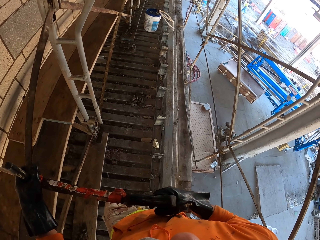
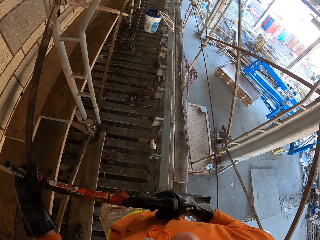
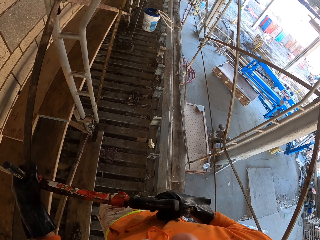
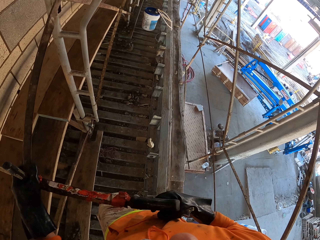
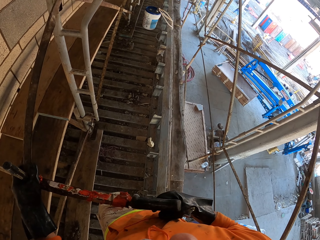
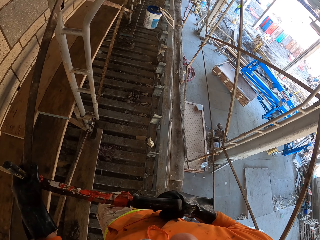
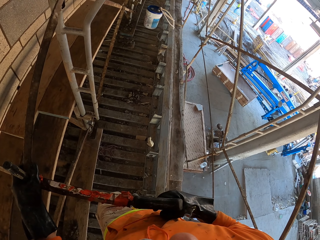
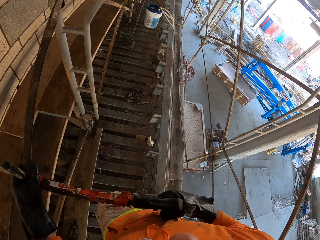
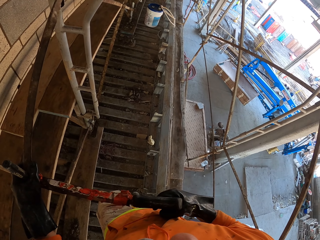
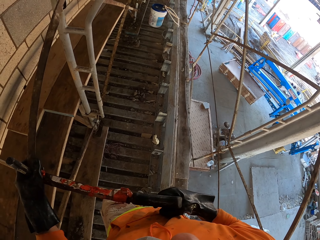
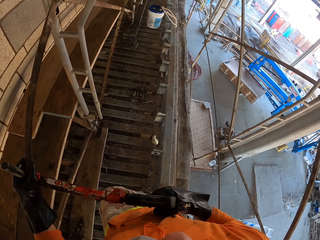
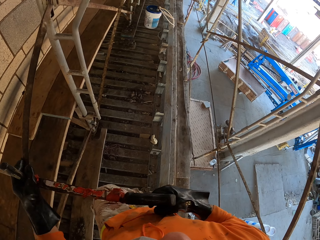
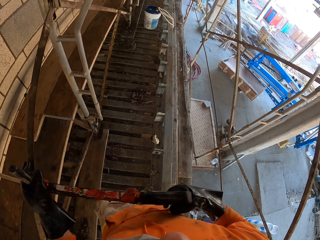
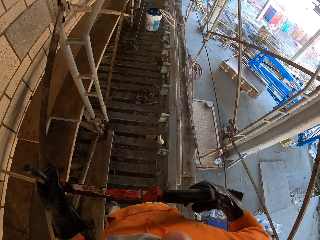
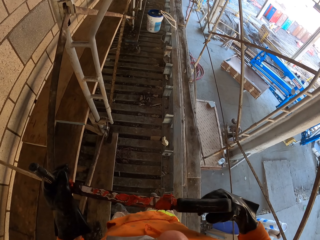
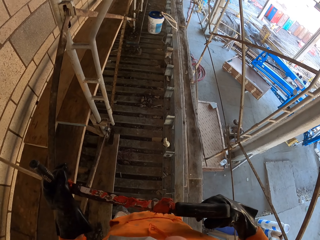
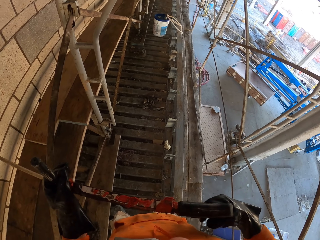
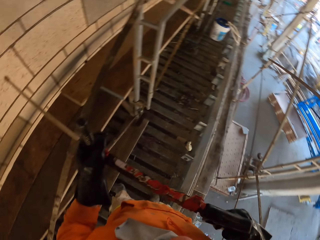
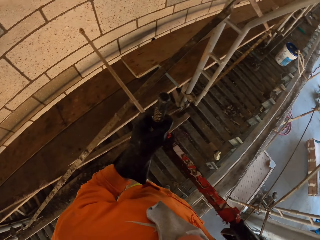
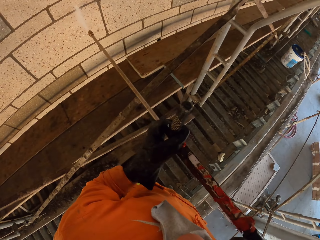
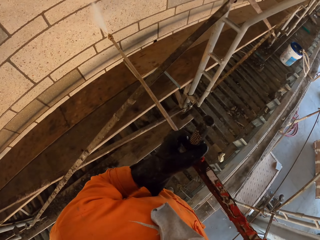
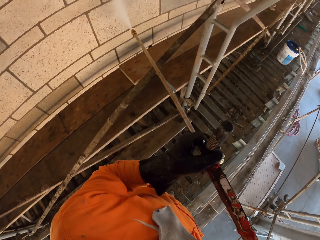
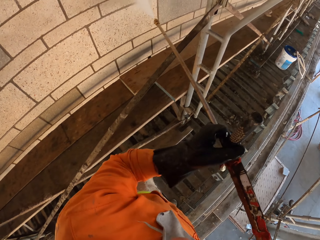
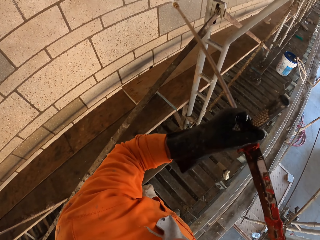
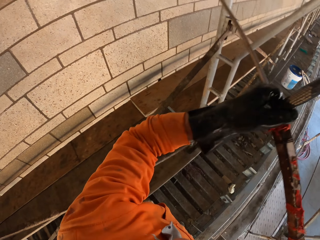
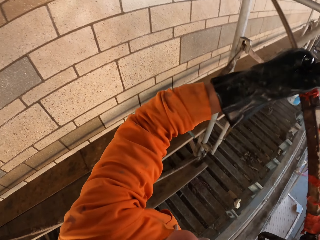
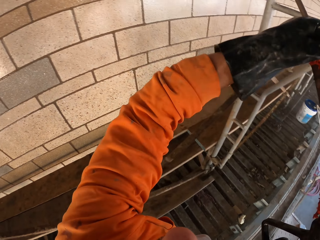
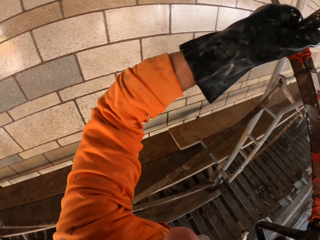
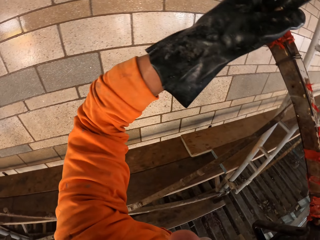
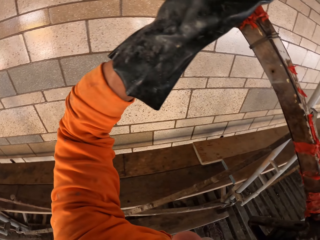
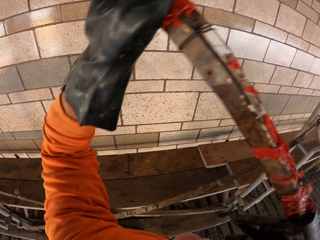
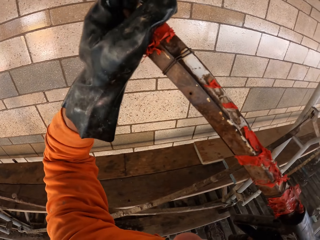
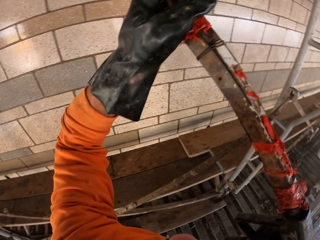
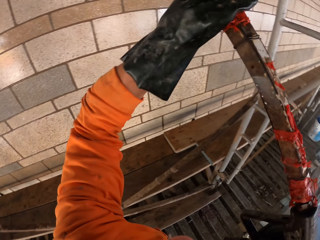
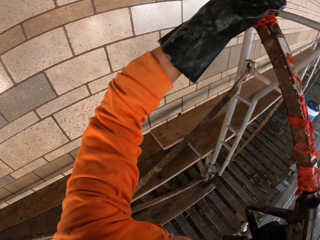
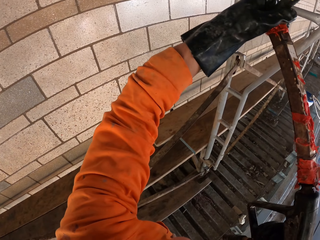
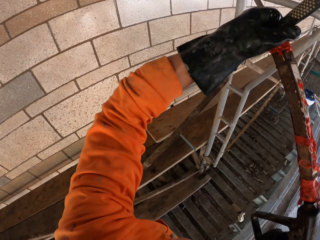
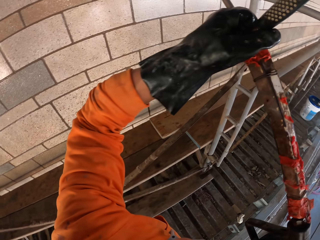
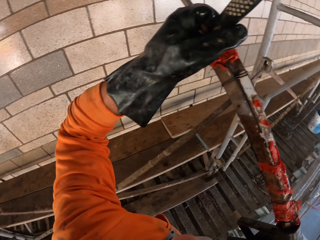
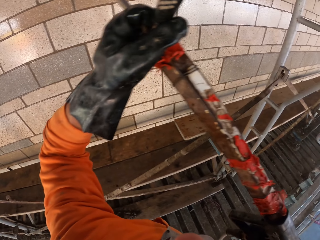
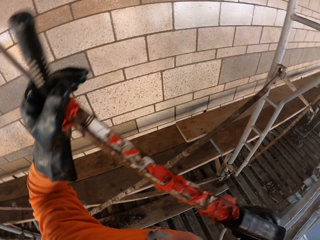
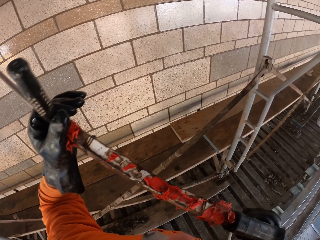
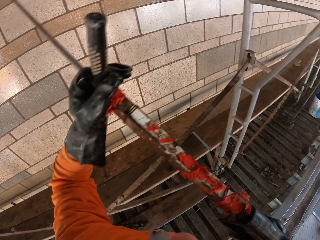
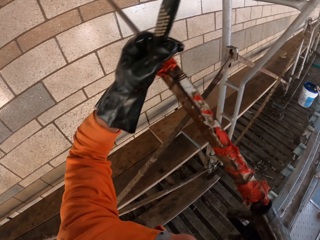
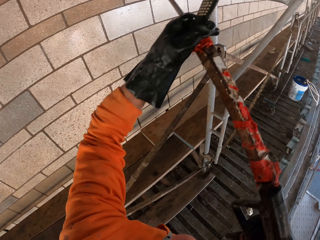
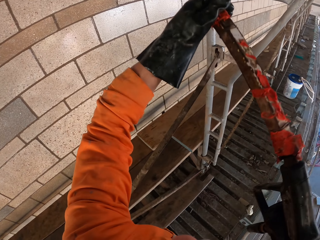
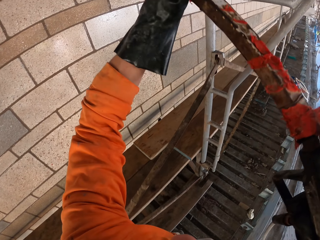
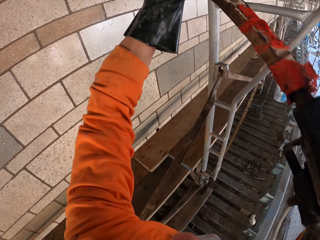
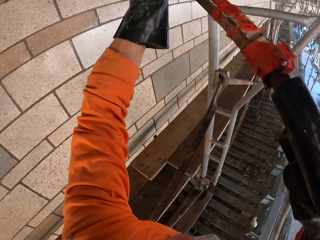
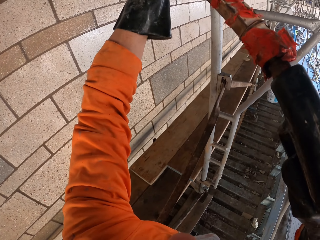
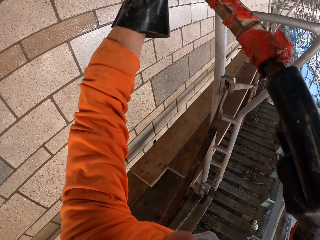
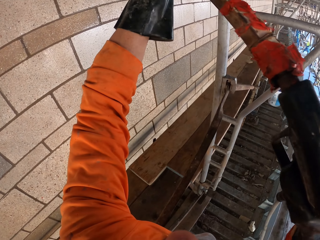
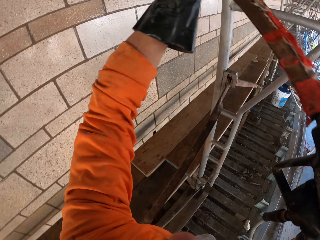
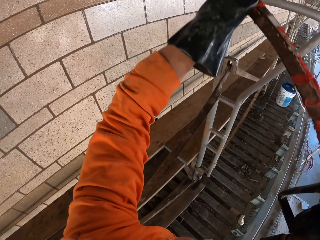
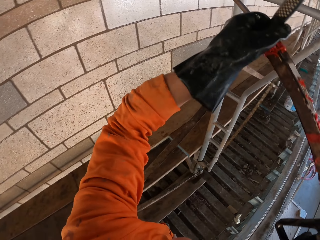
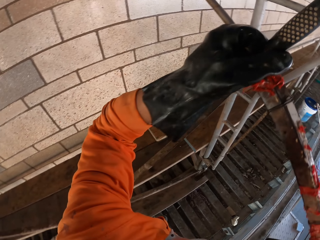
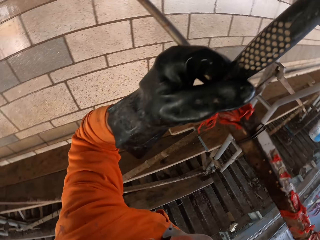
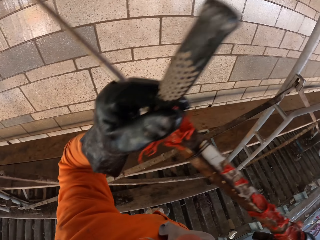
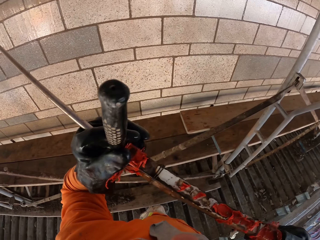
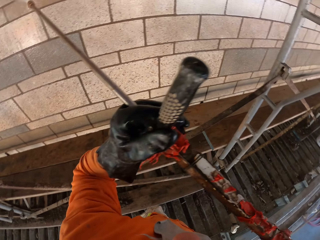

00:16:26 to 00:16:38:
The camera wearer looks around. They move their legs. They spray water on the wall with a water spray gun. They clean the wall.

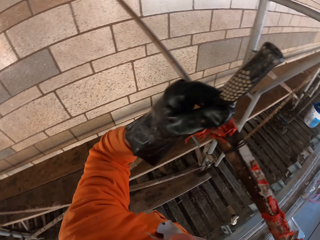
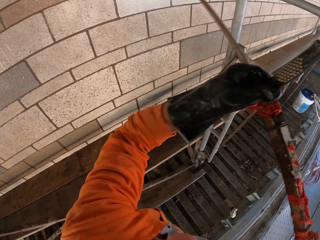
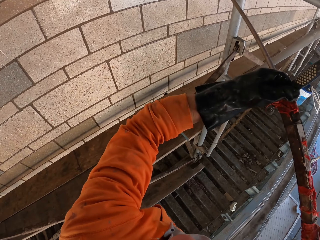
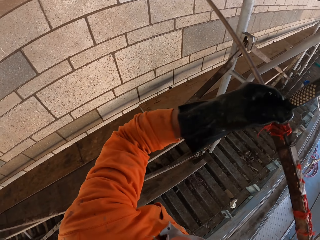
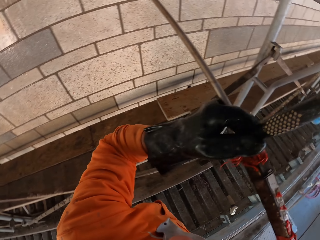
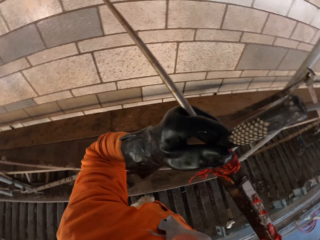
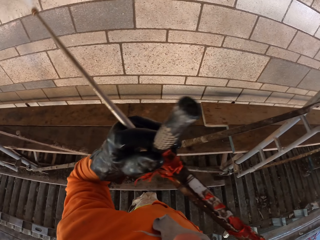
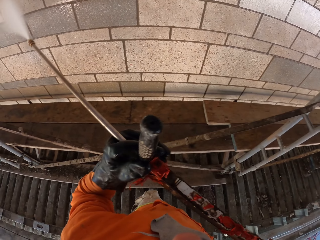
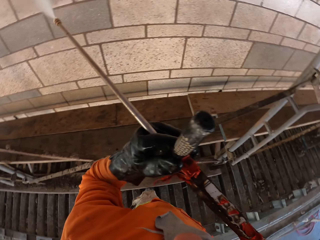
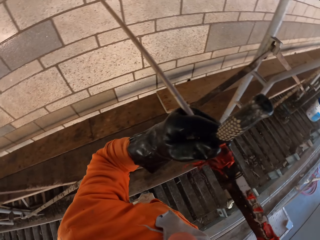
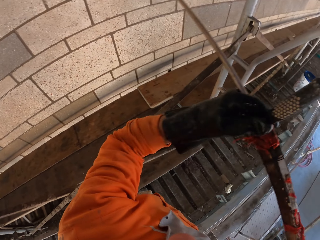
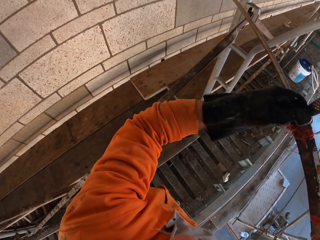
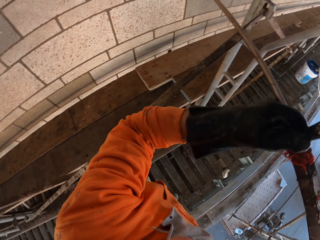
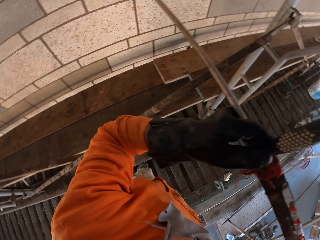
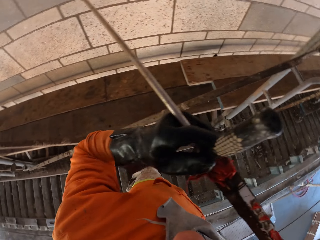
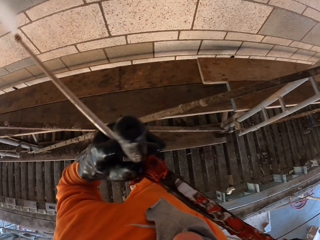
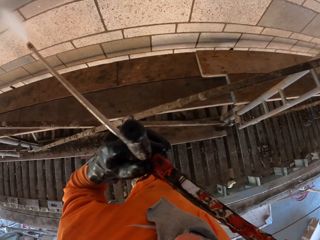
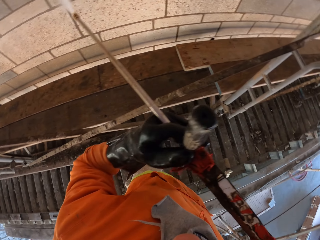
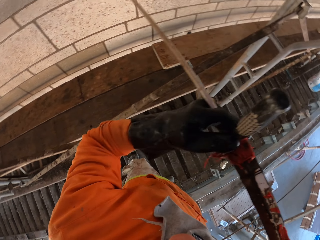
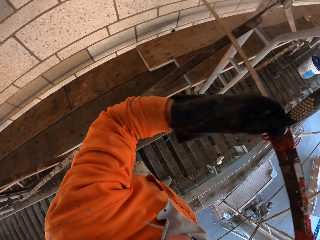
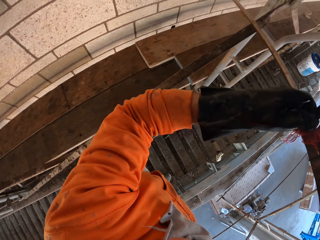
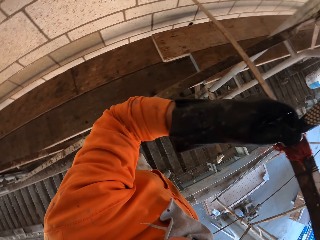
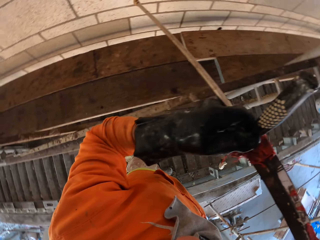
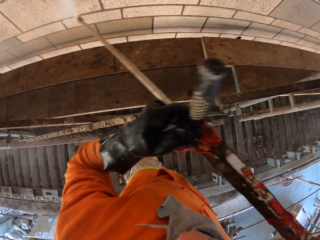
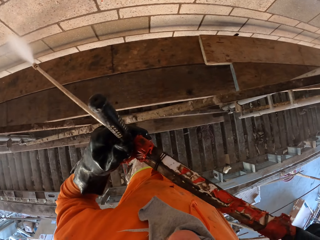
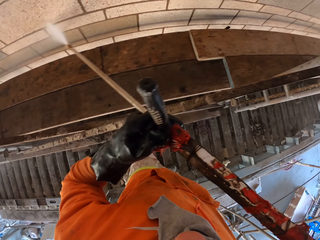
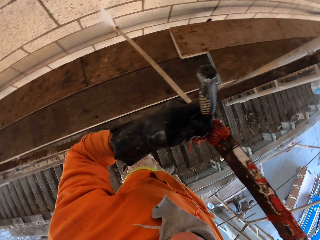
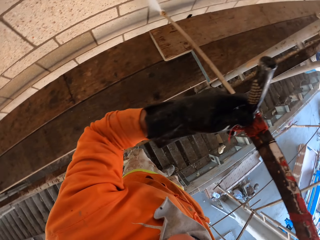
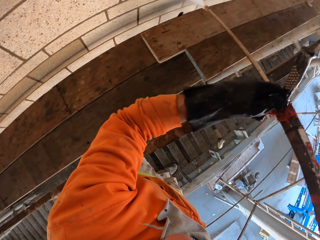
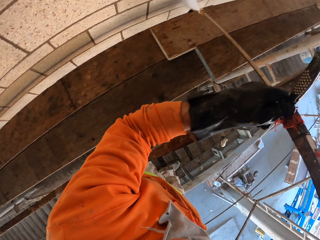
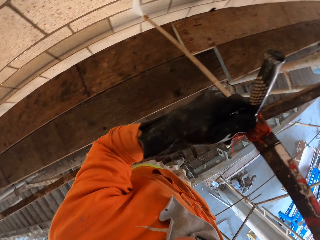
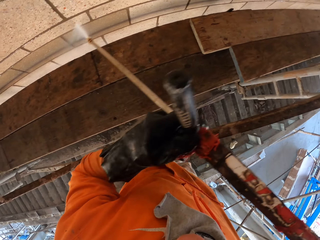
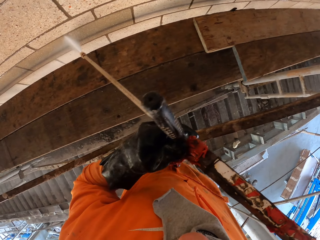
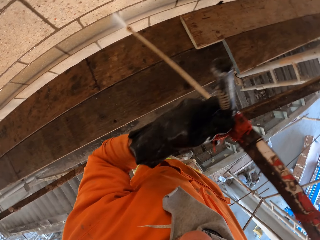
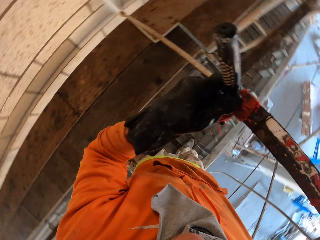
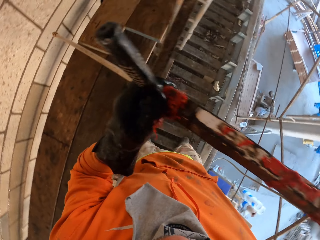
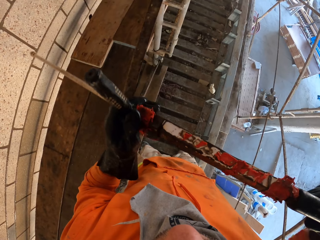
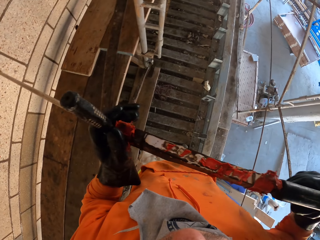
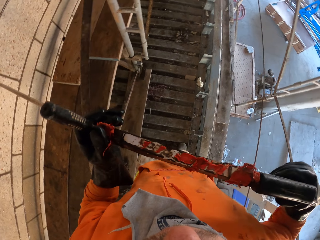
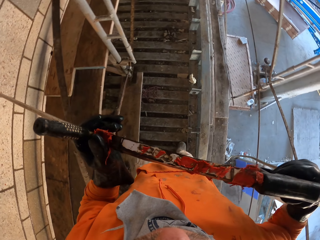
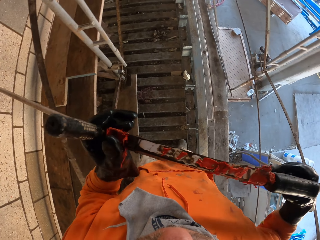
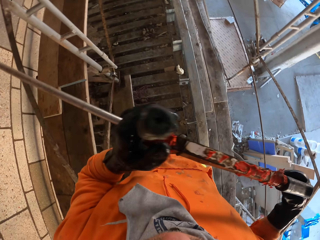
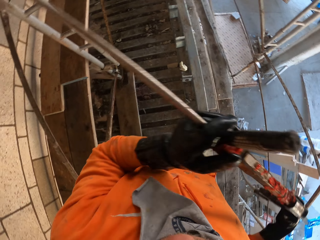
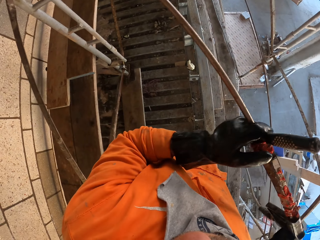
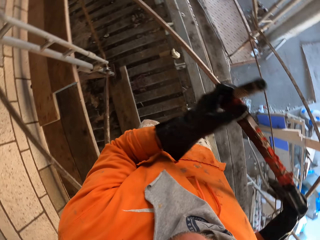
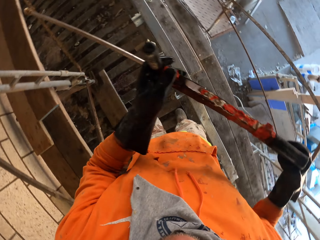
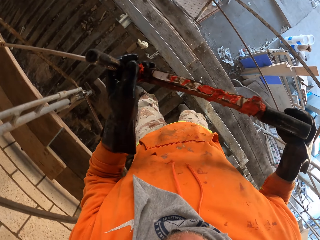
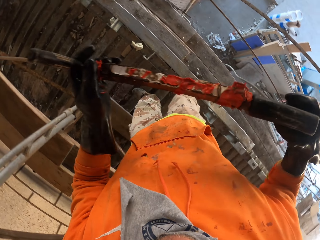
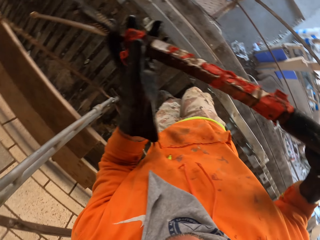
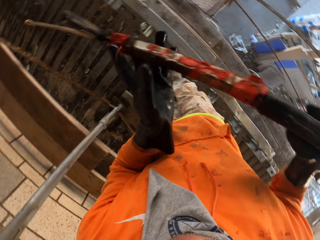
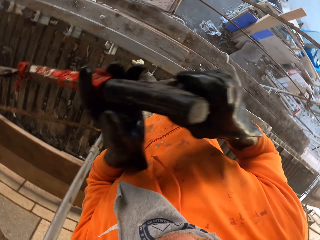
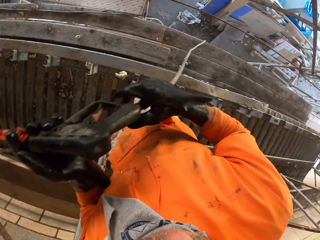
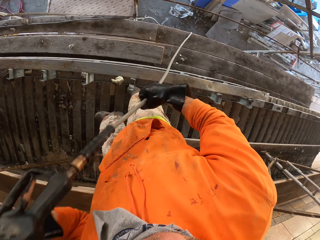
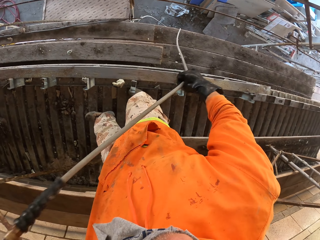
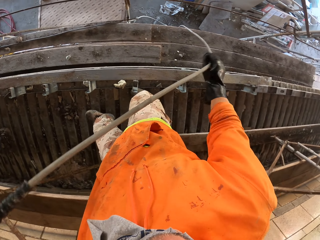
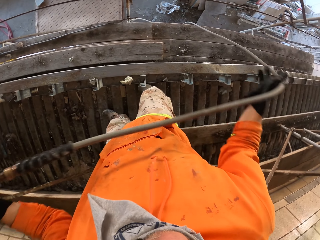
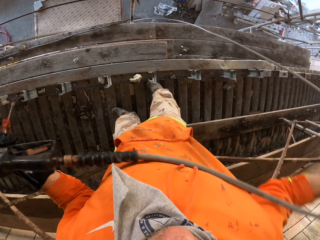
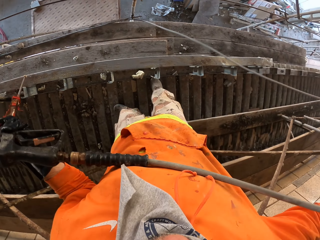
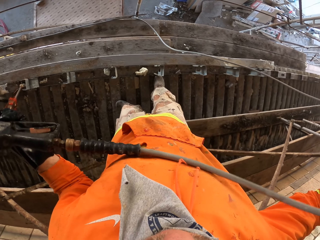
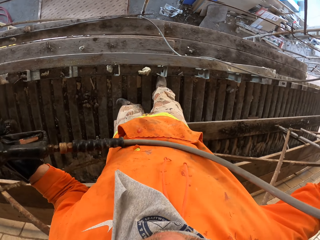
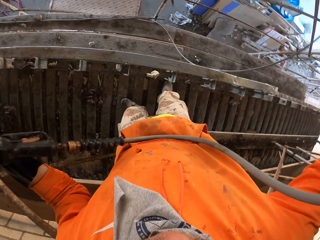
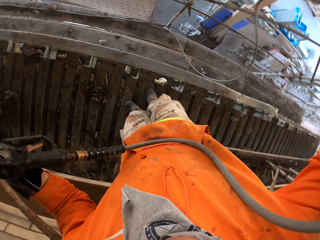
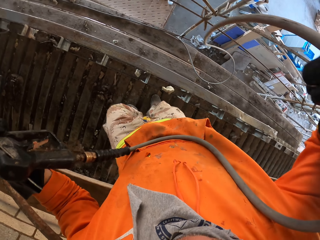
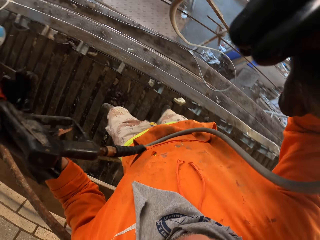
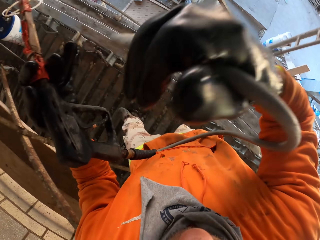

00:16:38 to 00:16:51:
The camera wearer lowers the pressure washer nozzle. They pull the hose pipe.
